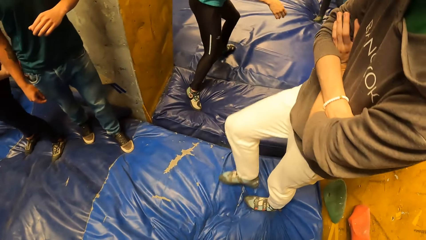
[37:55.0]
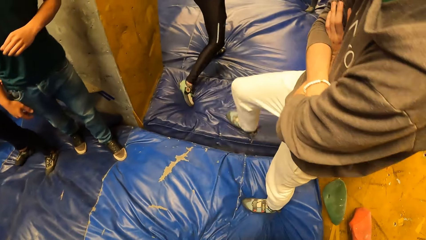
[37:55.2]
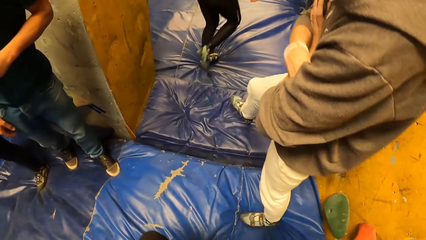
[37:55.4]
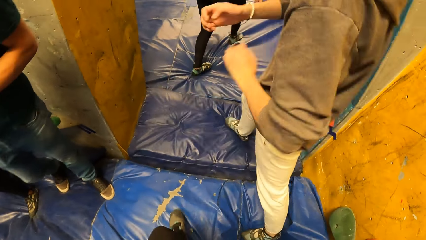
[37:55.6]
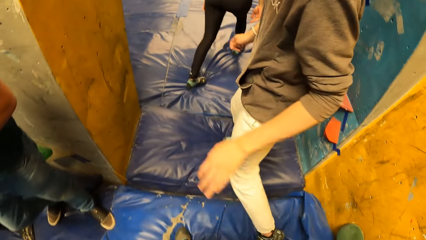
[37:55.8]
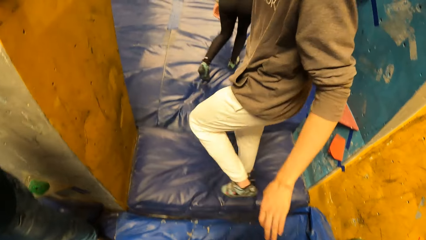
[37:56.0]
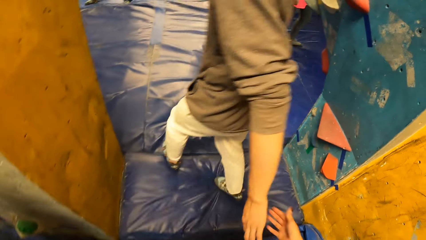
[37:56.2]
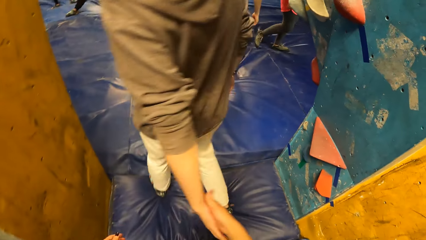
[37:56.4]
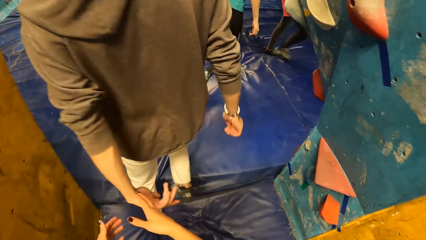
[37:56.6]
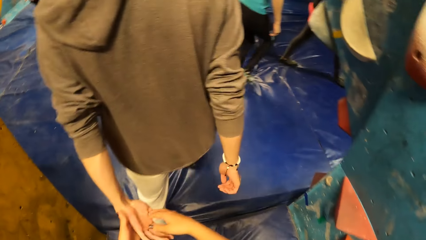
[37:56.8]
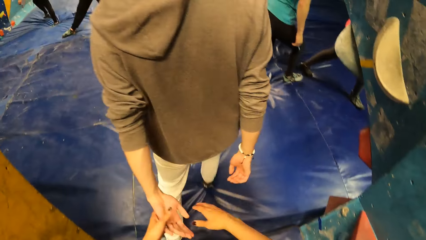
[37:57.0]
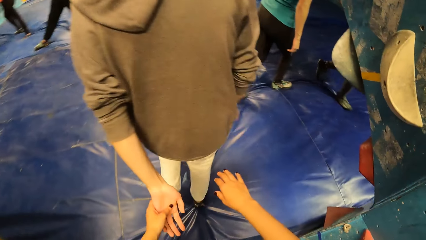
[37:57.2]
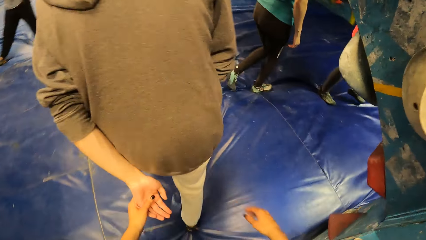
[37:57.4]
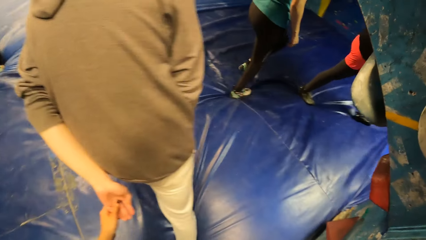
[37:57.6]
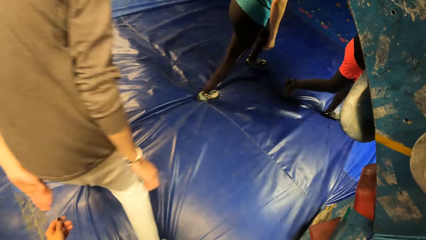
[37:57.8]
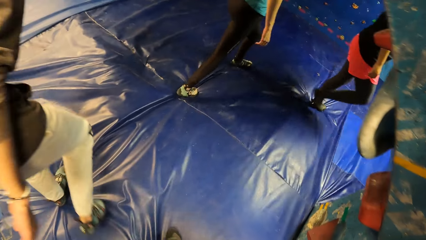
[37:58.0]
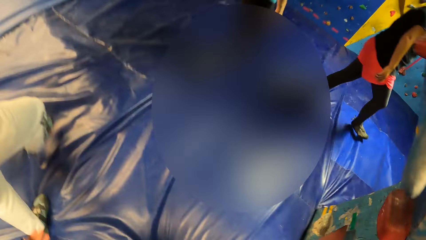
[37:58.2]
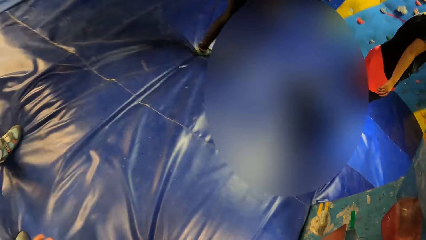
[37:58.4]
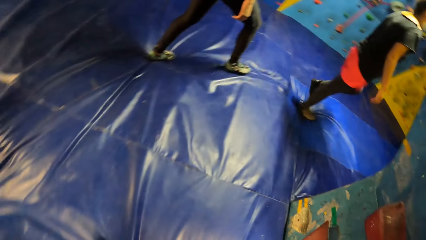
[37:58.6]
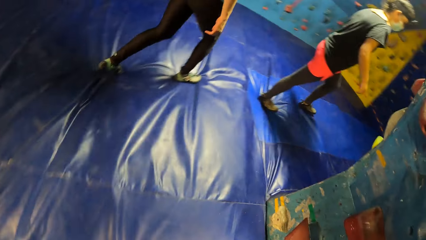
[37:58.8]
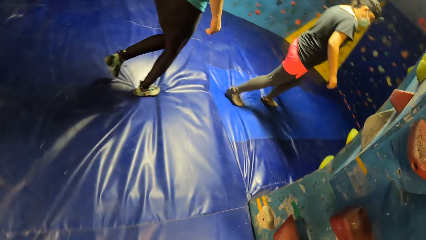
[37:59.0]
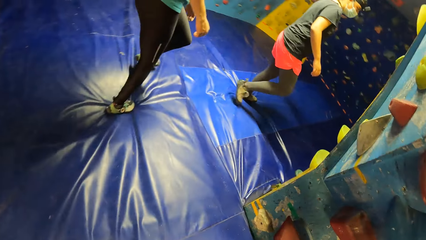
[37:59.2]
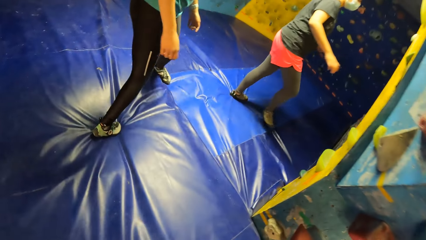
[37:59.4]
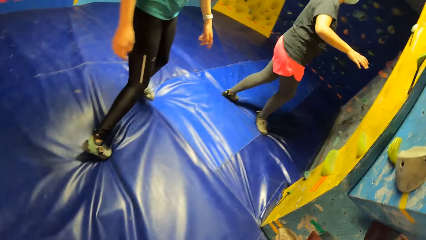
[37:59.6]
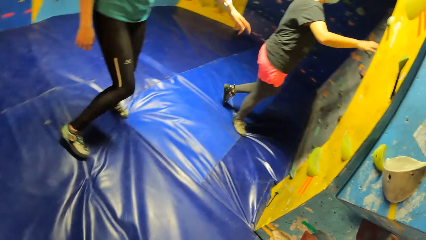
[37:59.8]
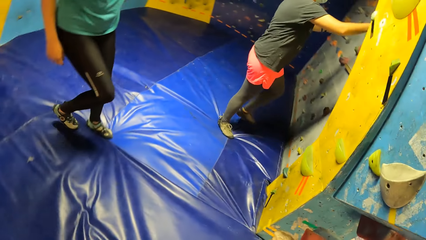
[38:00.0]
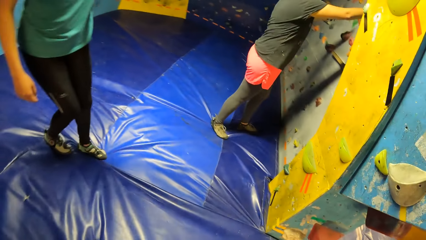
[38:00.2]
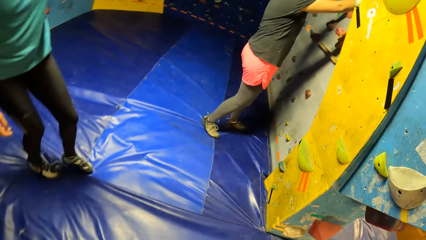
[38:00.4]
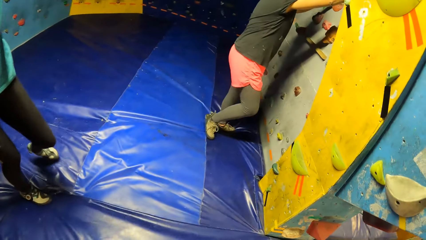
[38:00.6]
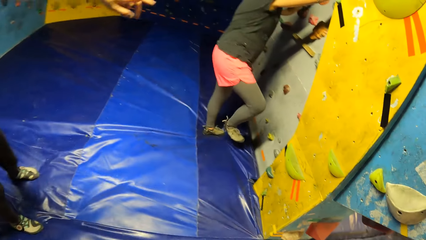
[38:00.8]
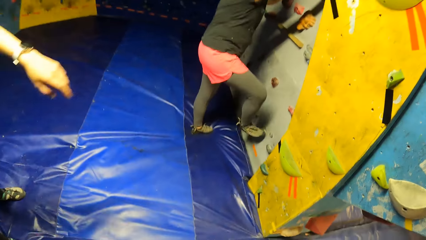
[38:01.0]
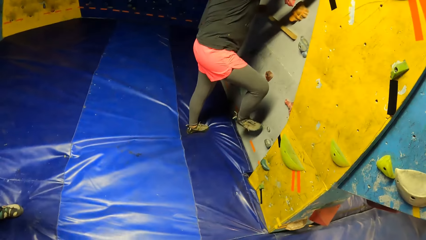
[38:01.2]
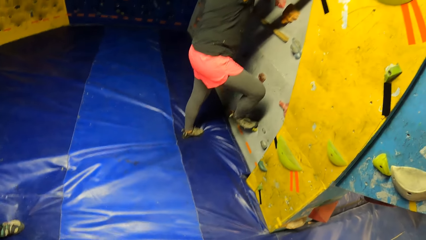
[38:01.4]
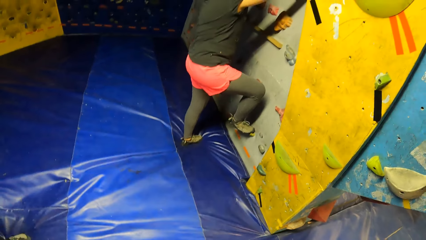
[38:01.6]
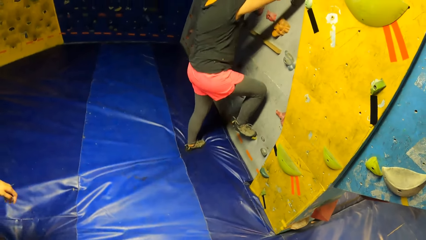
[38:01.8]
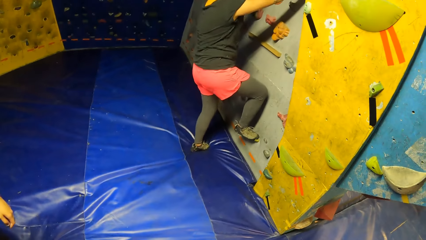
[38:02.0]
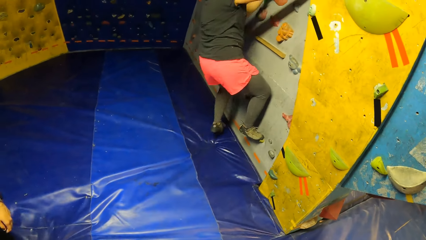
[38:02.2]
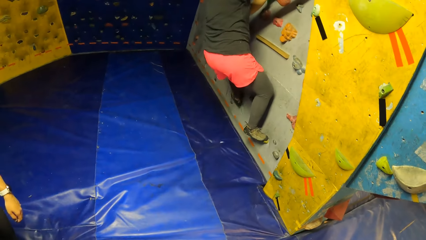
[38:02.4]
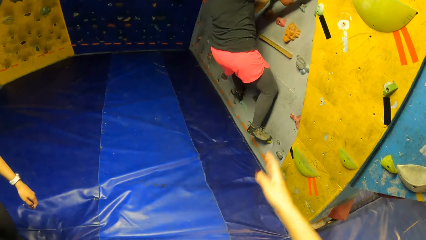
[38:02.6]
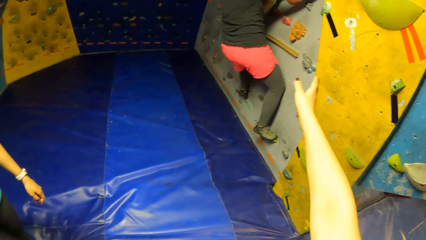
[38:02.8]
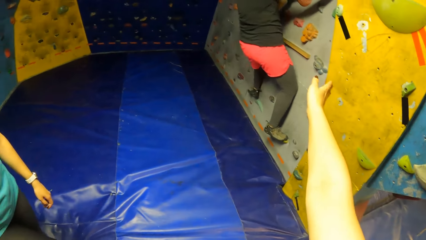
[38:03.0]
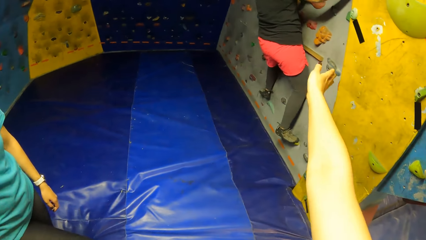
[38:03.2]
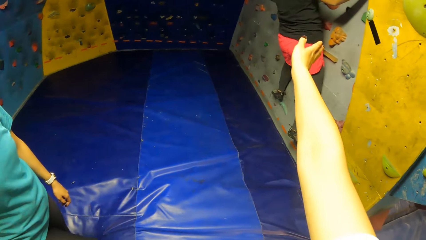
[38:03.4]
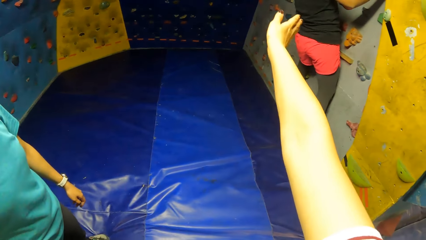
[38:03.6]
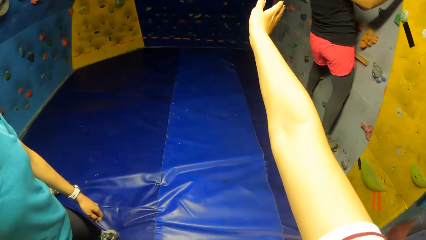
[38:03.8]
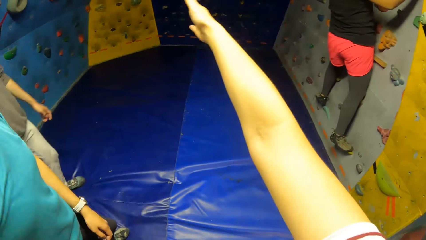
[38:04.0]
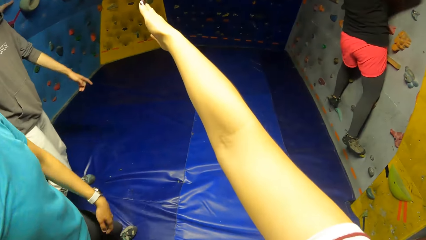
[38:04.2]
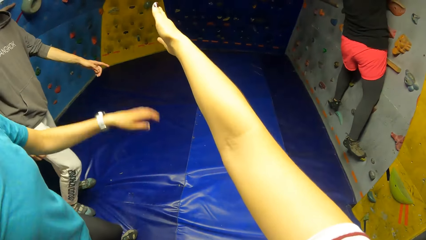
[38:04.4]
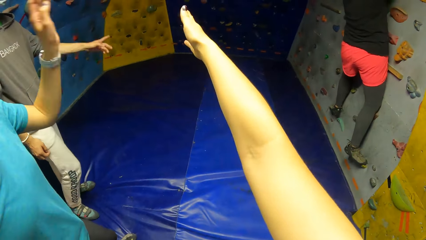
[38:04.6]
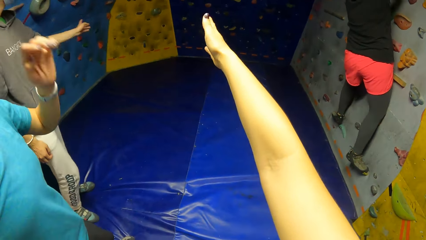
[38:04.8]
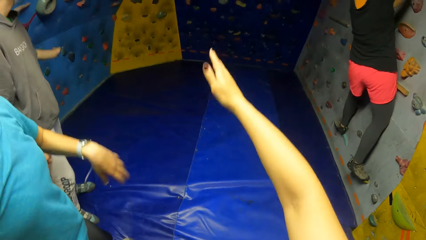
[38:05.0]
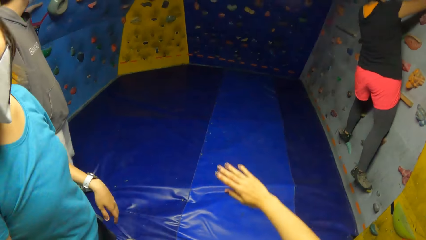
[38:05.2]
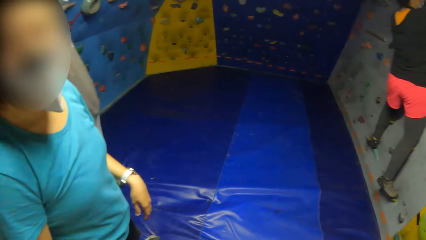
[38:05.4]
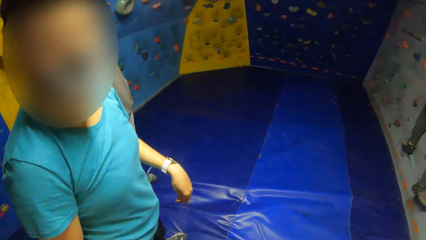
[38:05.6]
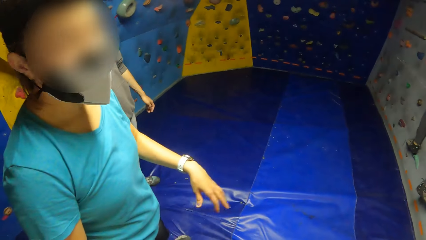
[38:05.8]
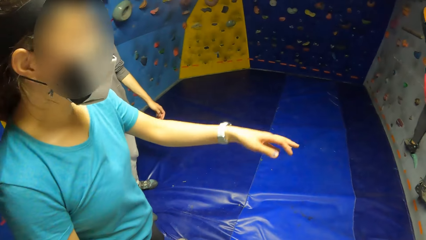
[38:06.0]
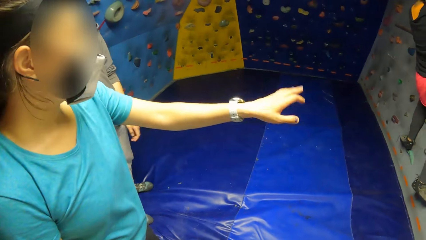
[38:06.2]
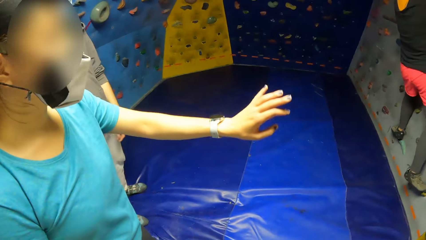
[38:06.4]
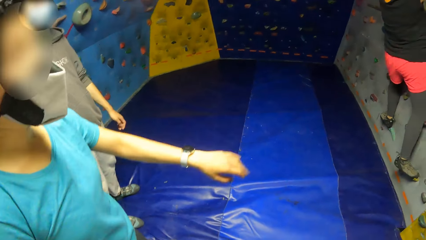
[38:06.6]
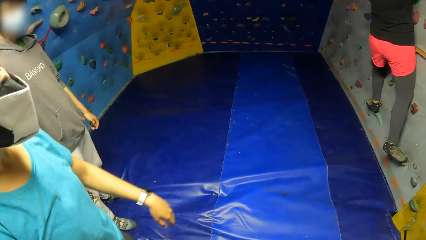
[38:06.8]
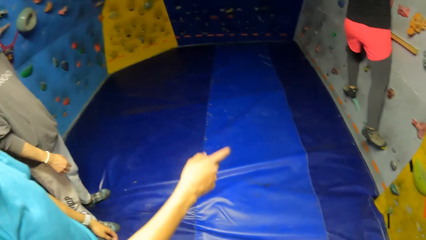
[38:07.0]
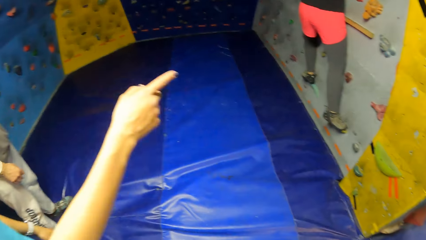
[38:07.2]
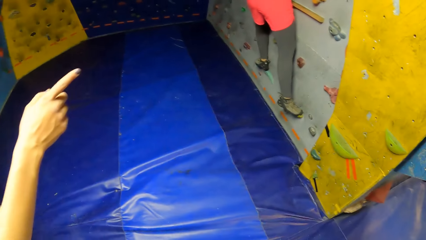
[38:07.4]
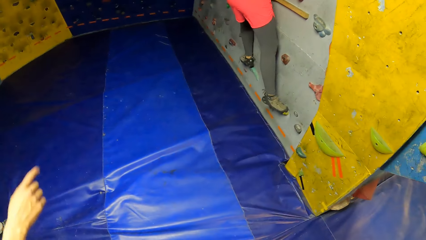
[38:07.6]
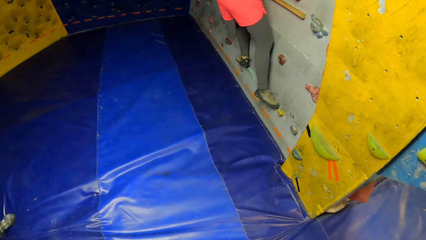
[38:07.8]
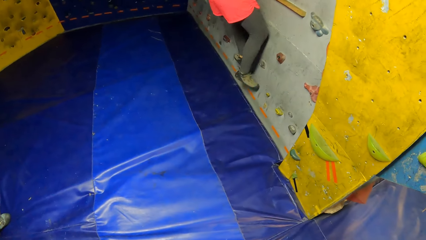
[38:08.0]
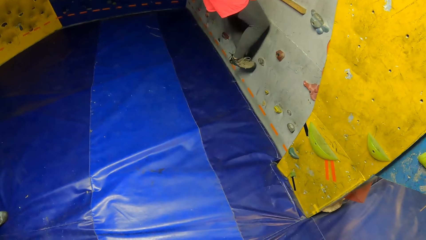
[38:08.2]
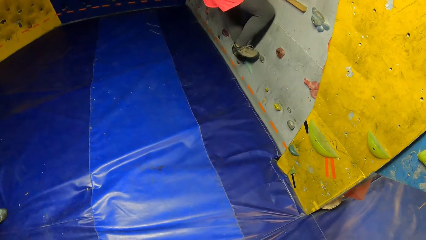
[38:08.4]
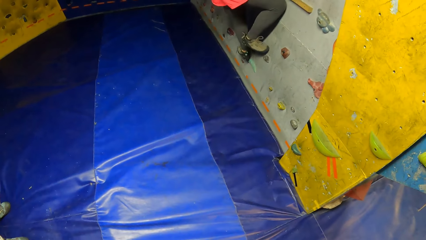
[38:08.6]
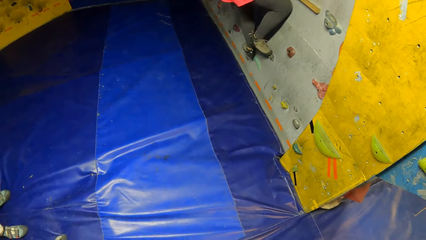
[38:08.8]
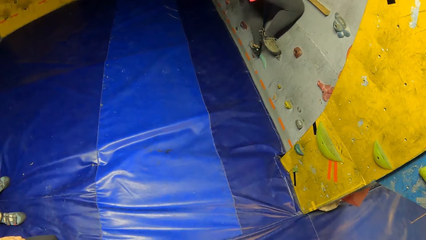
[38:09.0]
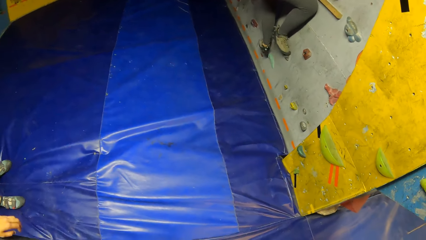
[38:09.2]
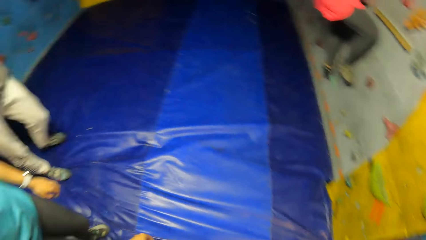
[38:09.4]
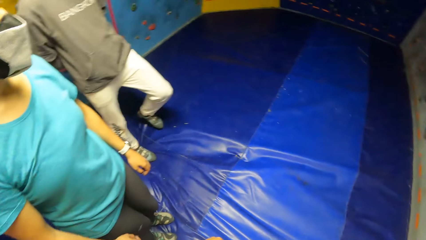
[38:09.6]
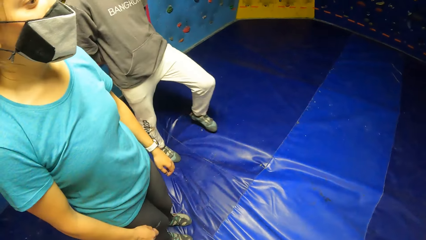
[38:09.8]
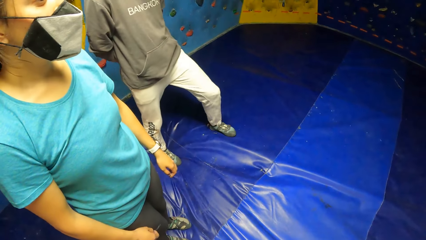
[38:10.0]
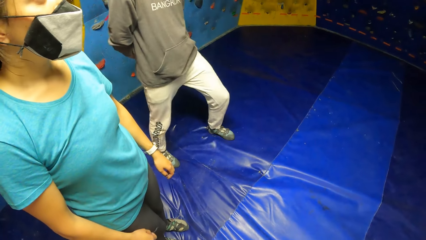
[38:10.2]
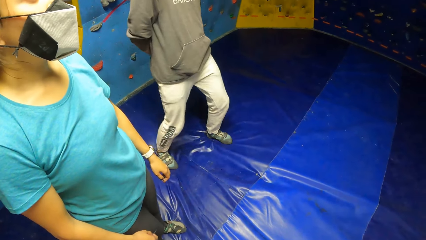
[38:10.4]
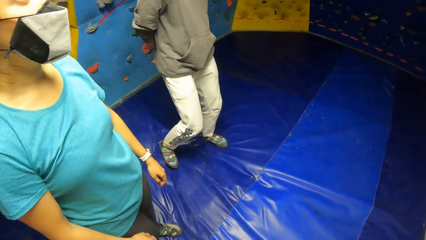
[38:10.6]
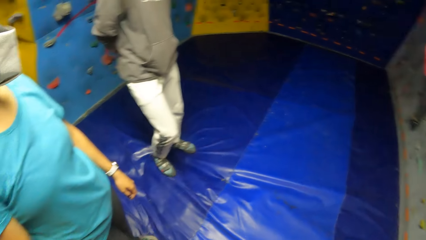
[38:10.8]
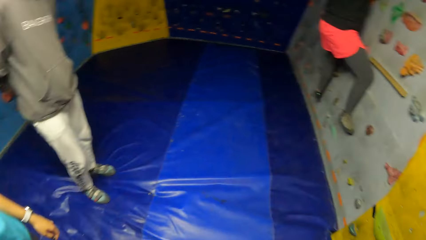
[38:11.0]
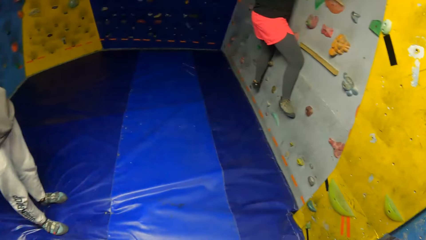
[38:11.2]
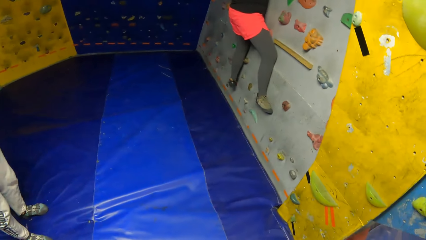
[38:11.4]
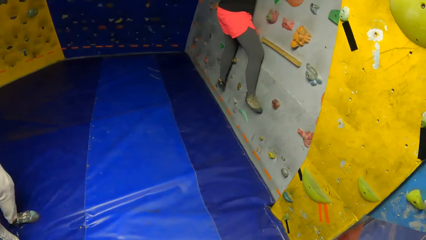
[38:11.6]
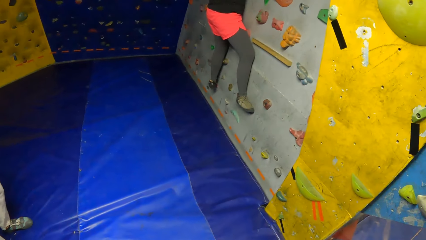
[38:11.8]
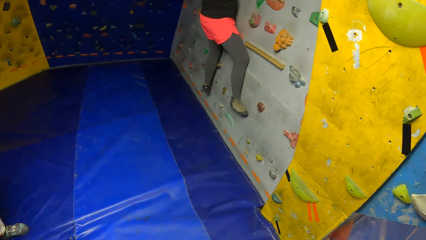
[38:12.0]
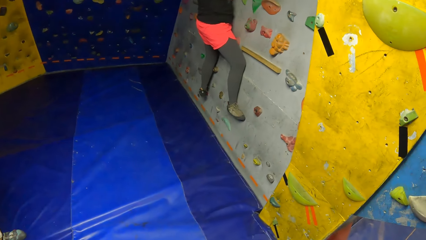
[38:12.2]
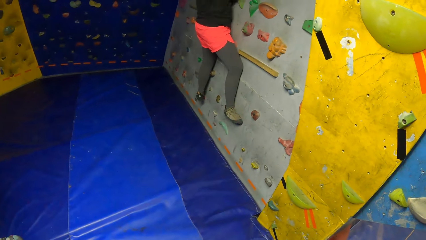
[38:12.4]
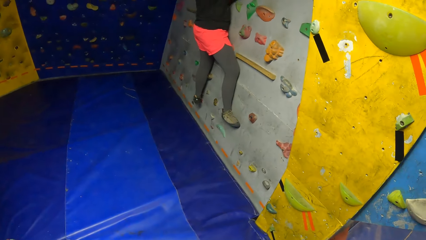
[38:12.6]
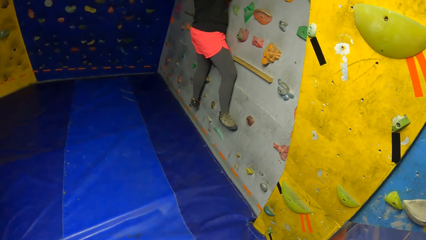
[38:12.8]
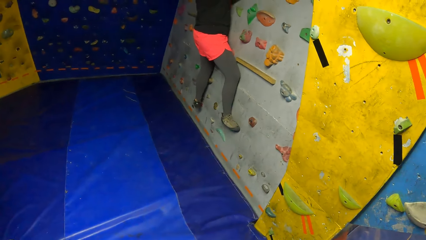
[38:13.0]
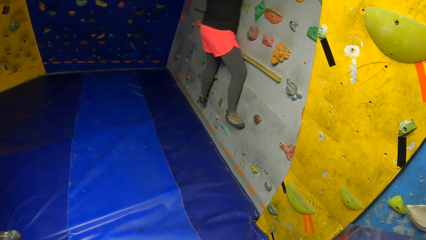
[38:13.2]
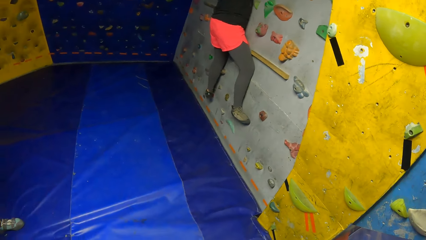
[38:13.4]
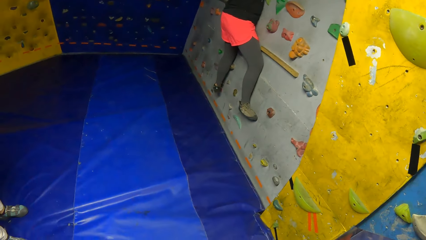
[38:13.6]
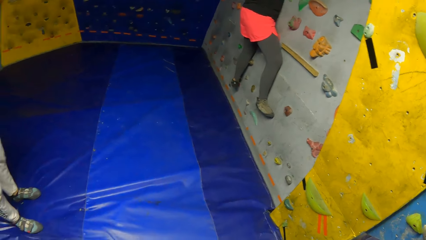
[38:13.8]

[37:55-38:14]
A man walks around. The camera wearer moves to a bouldering site with the man and women. She walks around. She holds the left hand of the man with her hands. A woman walks around. The woman holds the climbing hold on the bouldering wall with her hands. The camera wearer interacts with another woman and the man. The first woman climbs the bouldering wall with her hands on the climbing hold. The camera wearer points with her hand. The other woman gestures. The camera wearer interacts with the other woman. The man walks around. The camera wearer looks at the first woman.
